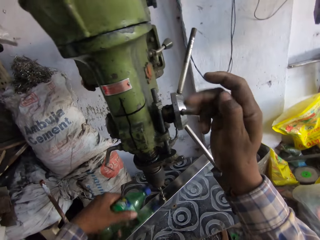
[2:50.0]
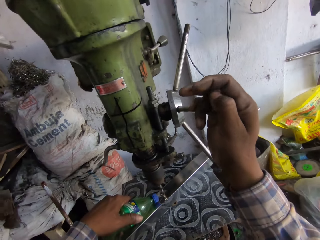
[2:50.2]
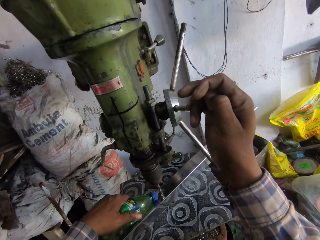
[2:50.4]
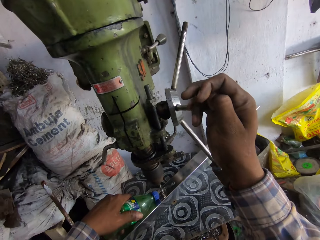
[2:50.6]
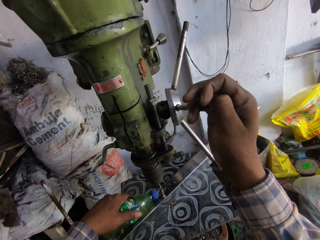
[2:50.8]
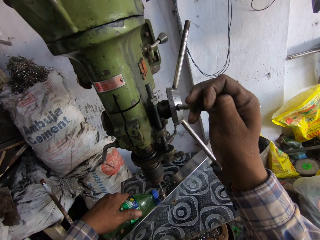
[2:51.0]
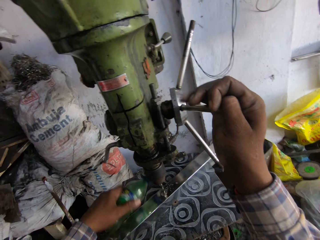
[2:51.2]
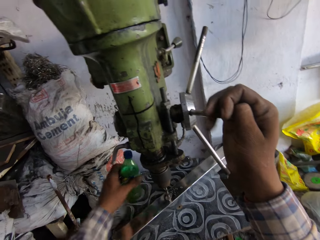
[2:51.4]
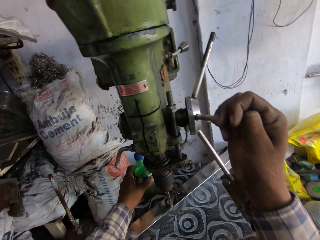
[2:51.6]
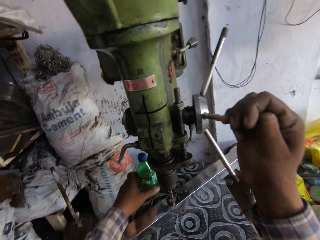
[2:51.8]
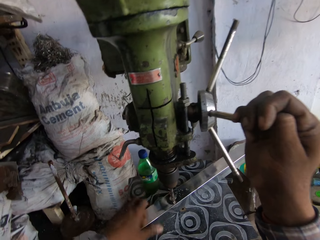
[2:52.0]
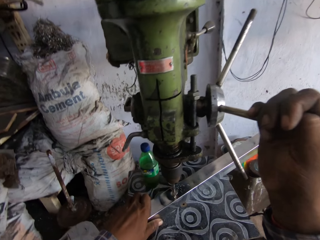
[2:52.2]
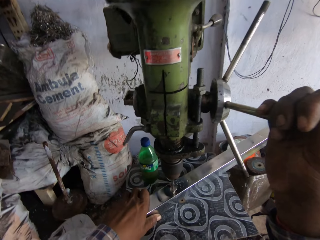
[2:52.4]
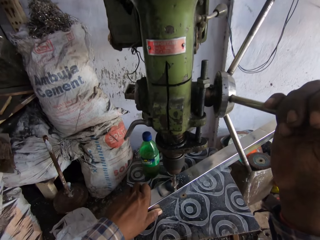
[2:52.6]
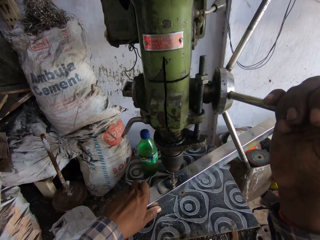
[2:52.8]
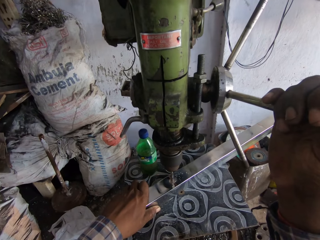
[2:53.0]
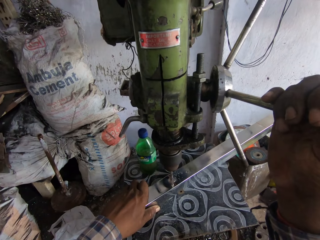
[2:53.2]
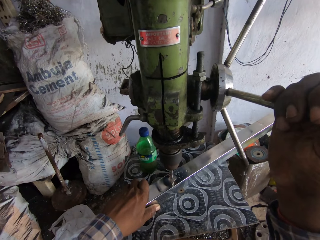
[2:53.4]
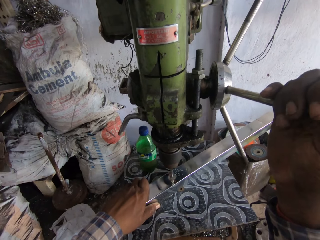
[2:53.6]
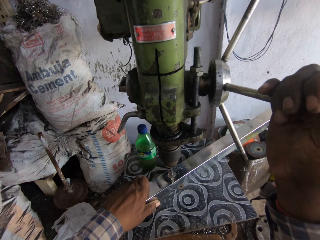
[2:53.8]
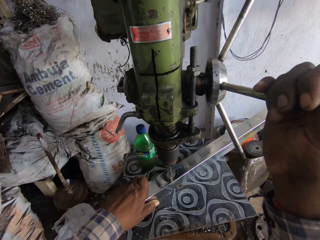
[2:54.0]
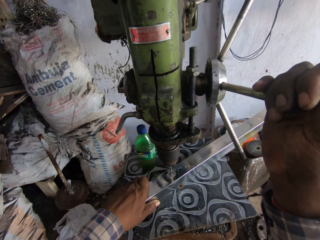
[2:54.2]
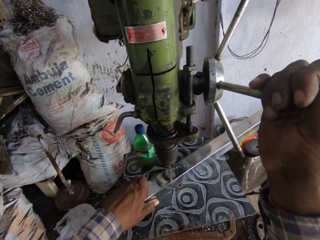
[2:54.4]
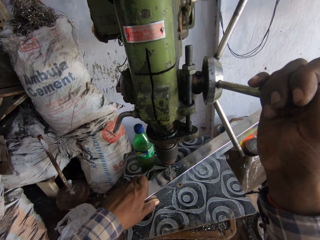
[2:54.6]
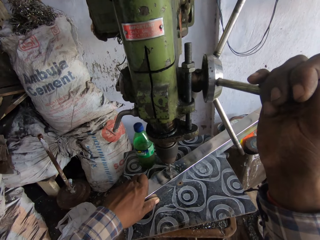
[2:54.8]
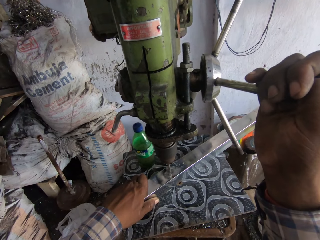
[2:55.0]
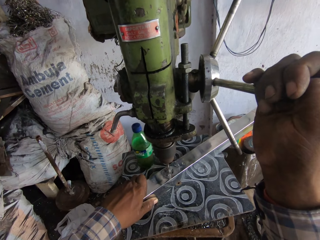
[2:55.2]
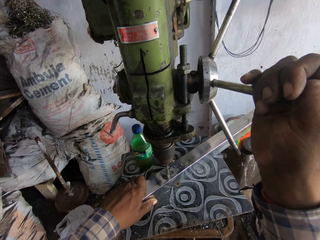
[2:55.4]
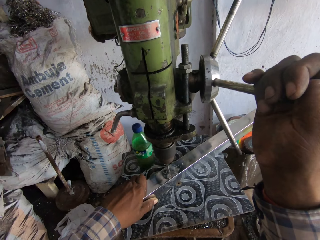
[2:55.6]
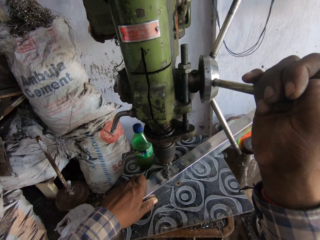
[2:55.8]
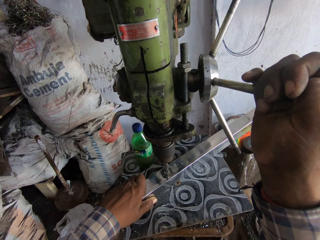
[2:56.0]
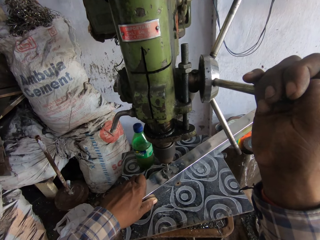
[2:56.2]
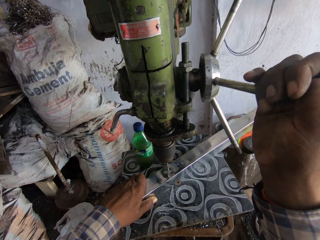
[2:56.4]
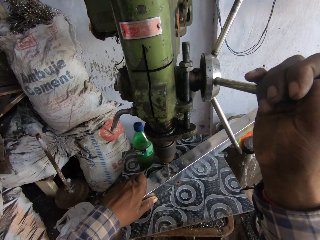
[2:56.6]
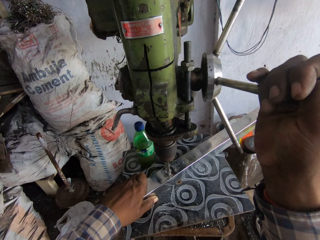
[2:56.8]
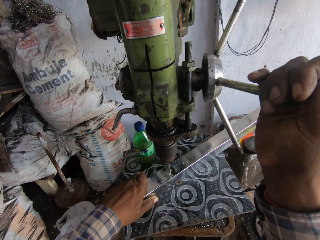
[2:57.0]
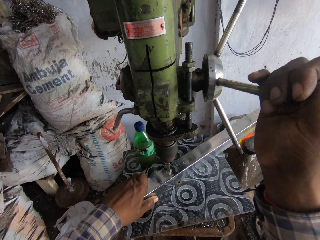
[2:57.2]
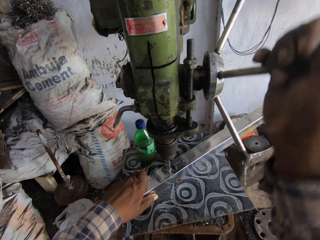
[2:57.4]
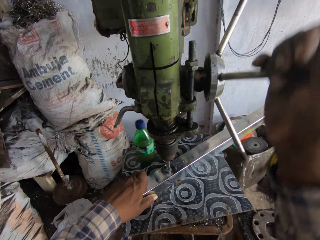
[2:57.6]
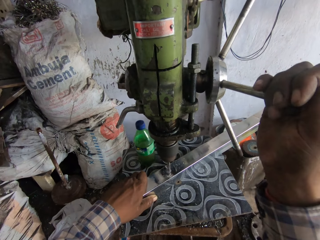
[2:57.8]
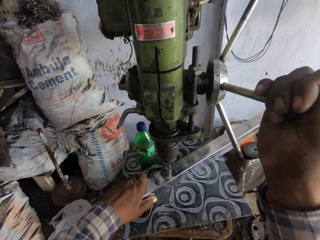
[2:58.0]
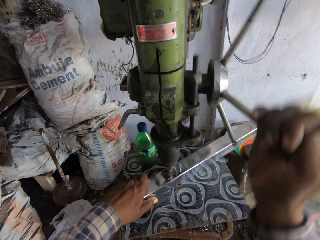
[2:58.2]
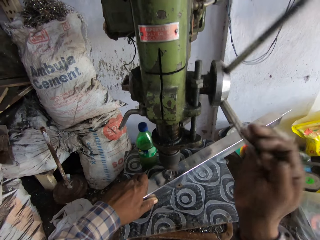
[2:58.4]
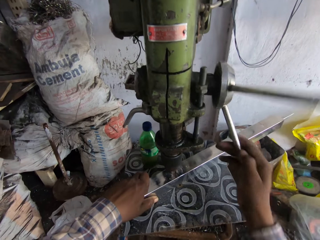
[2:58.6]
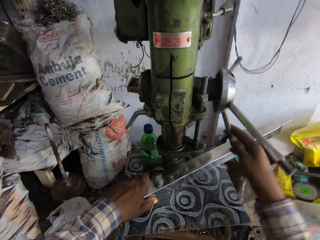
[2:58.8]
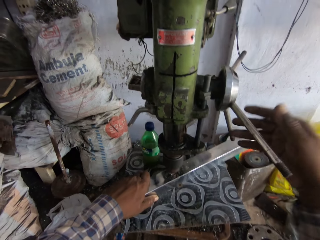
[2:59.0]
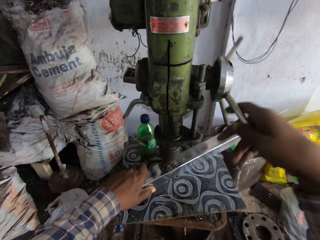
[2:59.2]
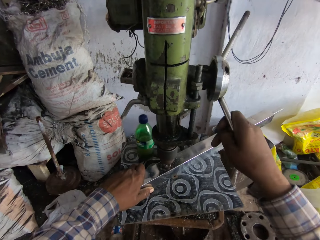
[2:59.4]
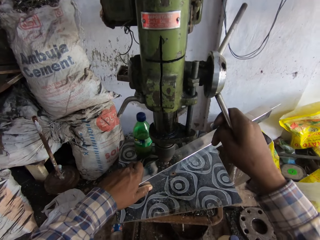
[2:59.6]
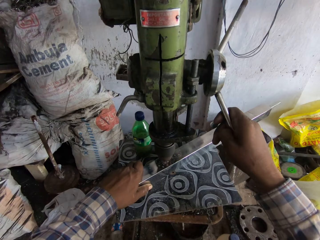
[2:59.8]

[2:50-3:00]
The camera wearer picks up a bottle of water or lubricant from the stool. He pours lubricant from the bottle of lubricant on the chuck of the geared head drill with his left hand. He drops the bottle of lubricant on the table with his left hand. He drills the hole on the metal. He operates the capstan wheel of the geared head drill with his right hand.

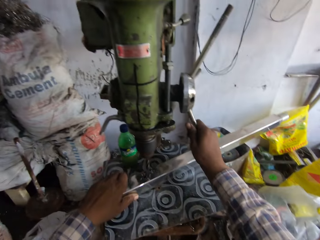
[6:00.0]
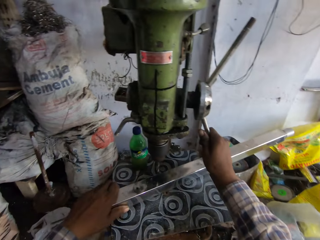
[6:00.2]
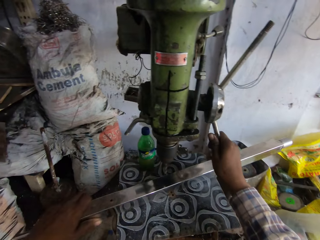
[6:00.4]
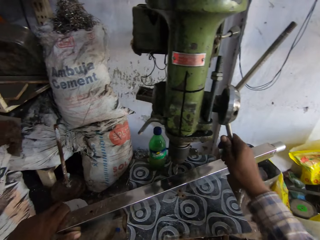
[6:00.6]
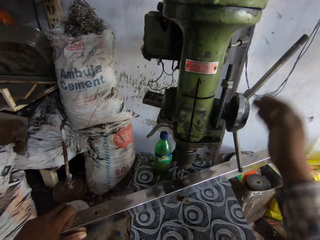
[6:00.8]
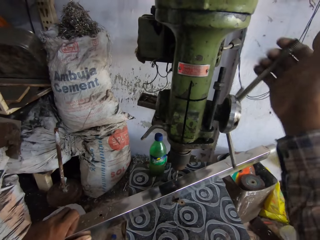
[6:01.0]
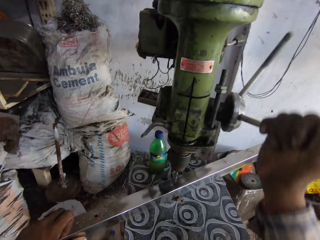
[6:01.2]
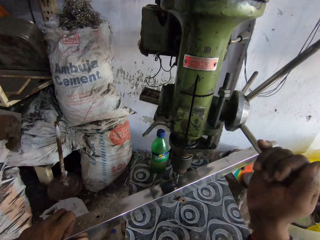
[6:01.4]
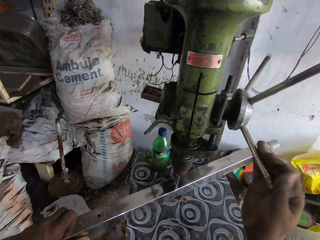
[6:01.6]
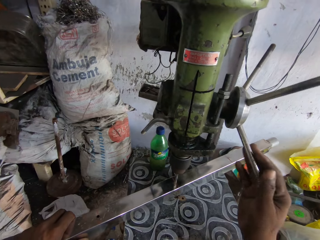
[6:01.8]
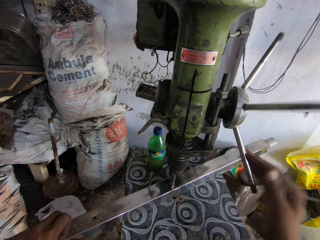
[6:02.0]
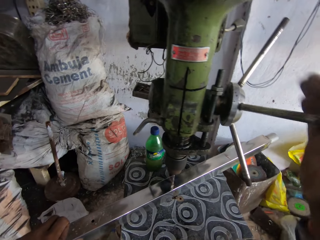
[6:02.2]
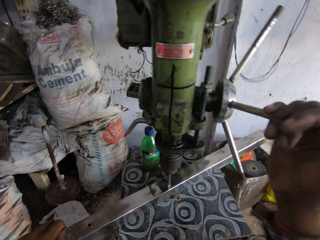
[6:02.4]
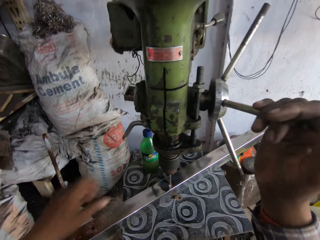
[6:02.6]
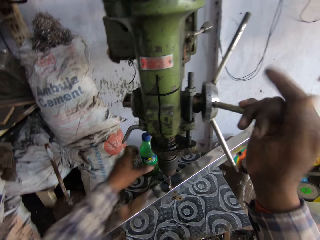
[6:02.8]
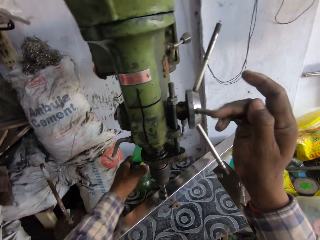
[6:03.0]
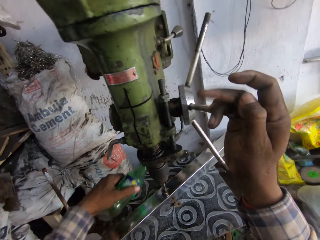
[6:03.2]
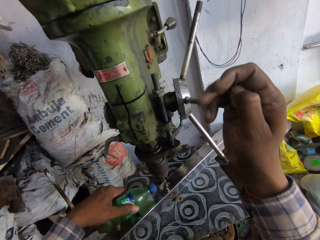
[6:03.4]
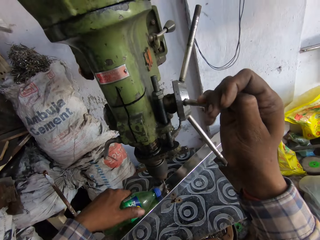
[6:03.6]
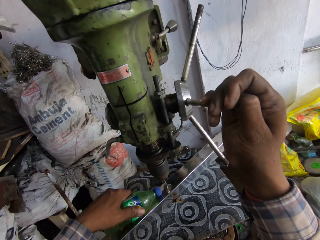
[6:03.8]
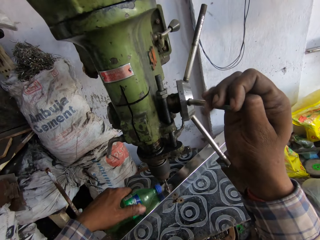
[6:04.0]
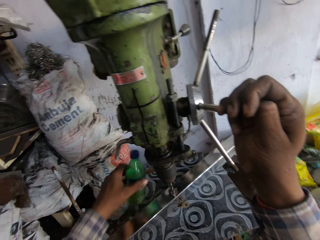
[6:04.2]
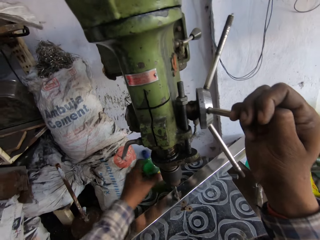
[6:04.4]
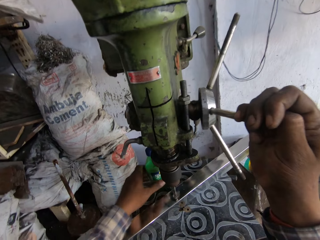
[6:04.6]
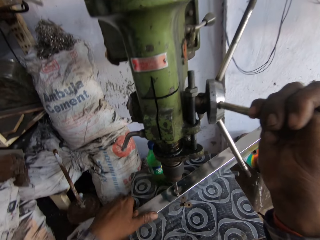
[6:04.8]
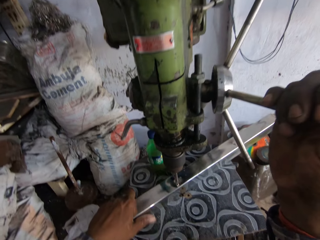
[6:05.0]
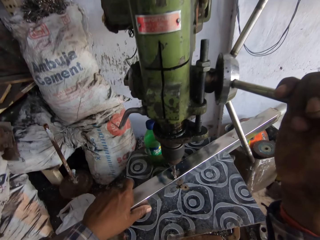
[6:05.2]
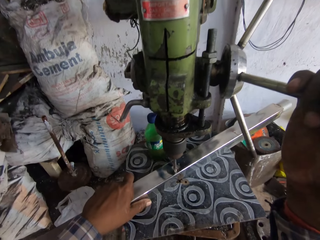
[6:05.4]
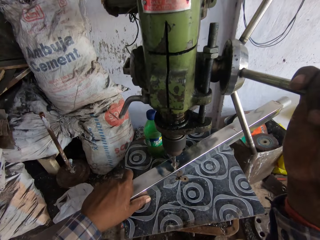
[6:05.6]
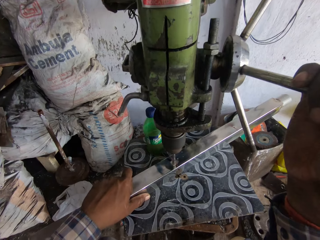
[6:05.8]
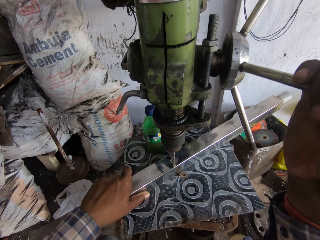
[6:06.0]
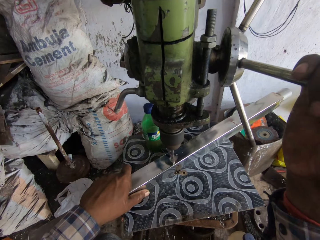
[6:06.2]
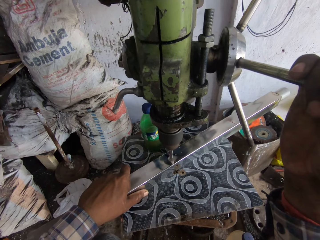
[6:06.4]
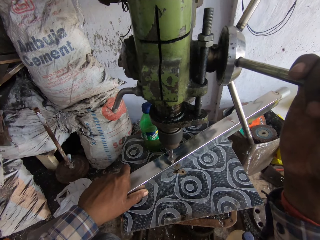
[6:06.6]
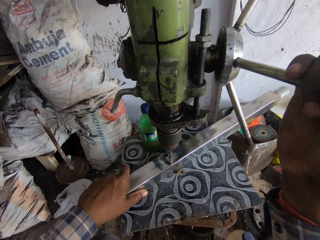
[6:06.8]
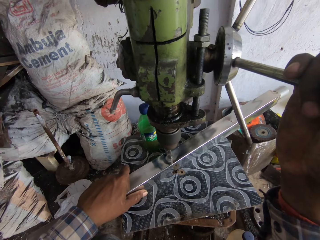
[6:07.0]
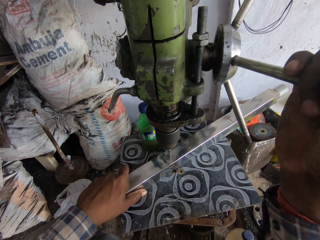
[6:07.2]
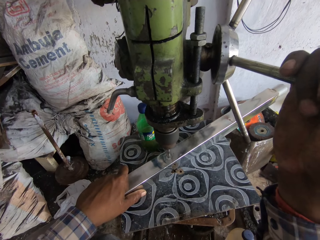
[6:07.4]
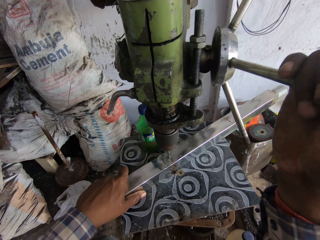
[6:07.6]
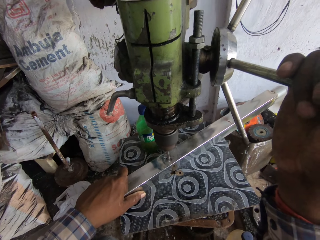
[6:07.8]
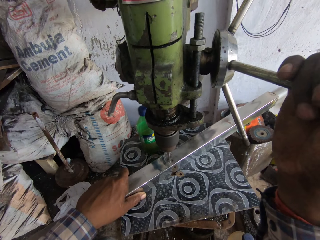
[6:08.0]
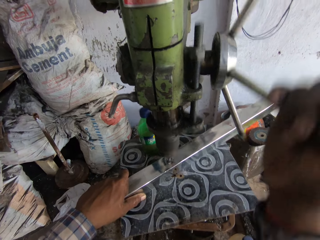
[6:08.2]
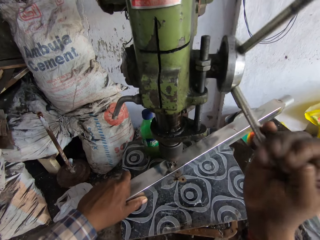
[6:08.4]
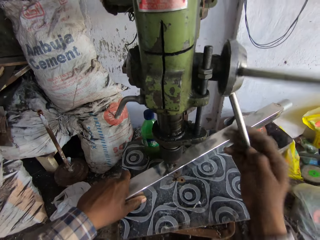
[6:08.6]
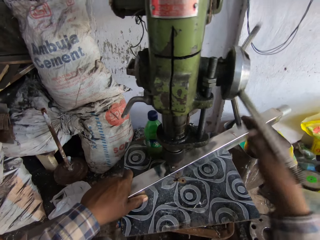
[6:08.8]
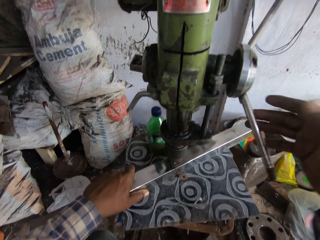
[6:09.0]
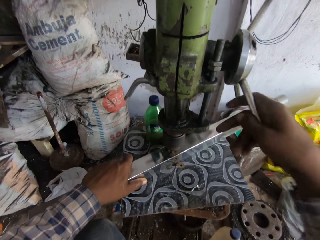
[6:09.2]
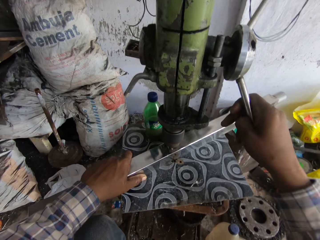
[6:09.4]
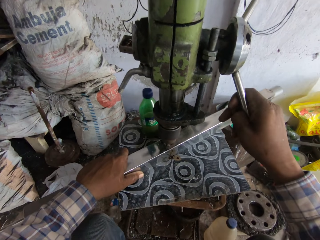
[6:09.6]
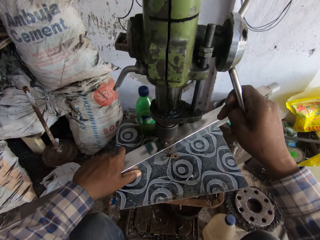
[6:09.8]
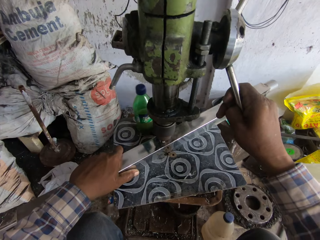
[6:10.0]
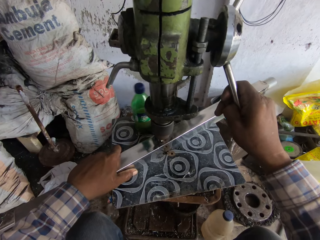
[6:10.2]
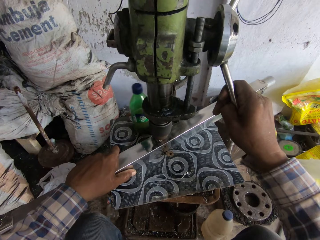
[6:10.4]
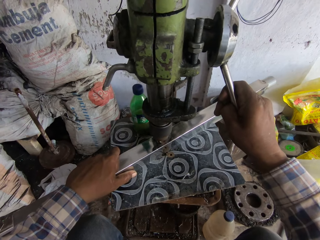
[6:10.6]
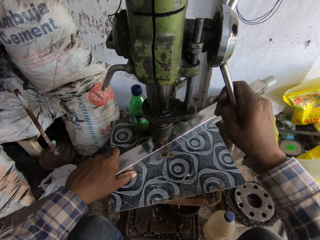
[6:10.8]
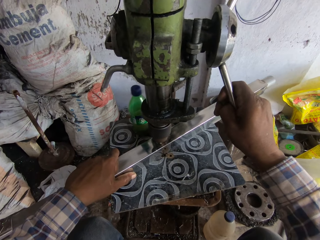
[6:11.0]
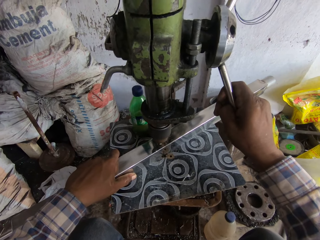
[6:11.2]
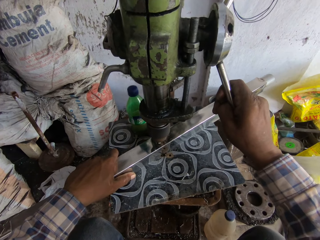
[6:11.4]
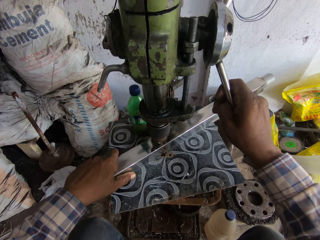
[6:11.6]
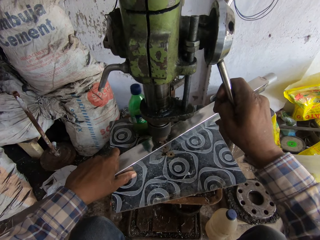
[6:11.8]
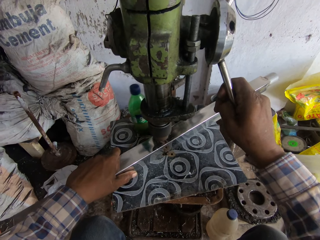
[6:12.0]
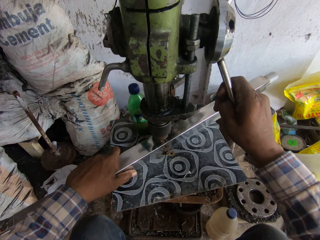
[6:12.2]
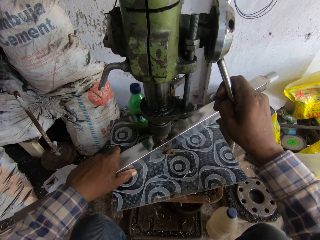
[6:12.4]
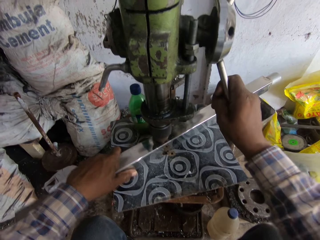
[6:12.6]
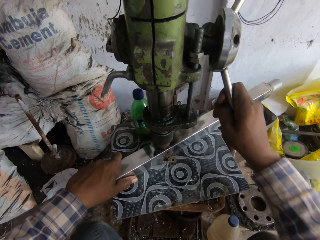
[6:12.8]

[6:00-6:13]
The camera wearer turns the handle of the vertical drilling machine with his right hand. He drills a hole in the metal piece in his left hand with the vertical drilling machine. He moves the metal. He picks up a bottle of coolant from the work table with his left hand. He pours coolant from the bottle of coolant in his left hand on the metal. He drops the coolant in his left hand on the work table. He places his left hand on the metal piece and drills a hole in the metal piece in his left hand with the vertical drilling machine. He turns the handle of the vertical drilling machine with his right hand.
